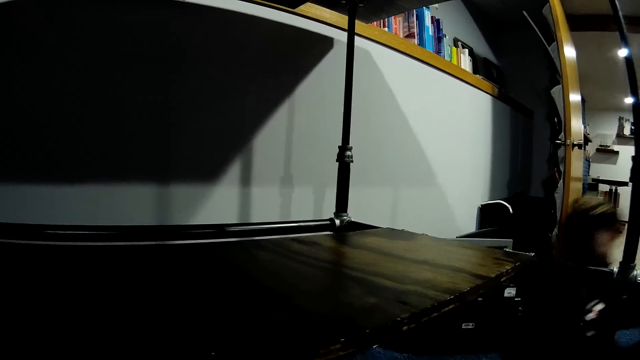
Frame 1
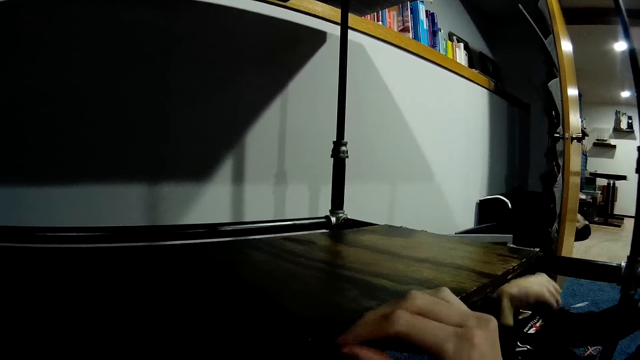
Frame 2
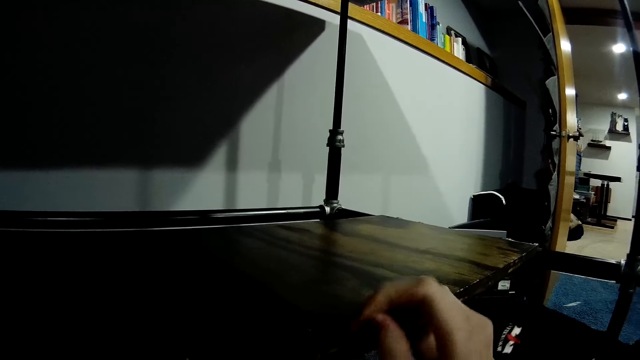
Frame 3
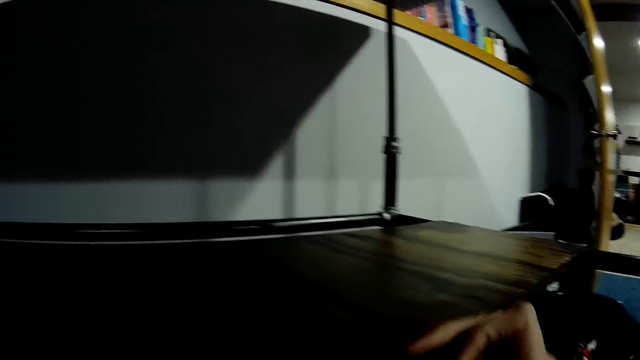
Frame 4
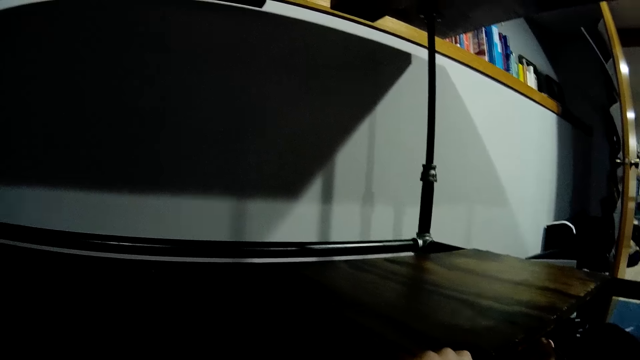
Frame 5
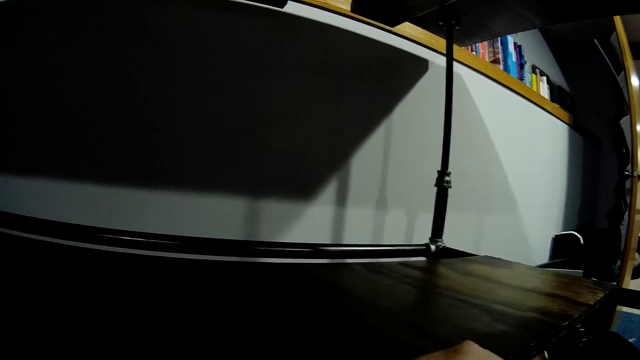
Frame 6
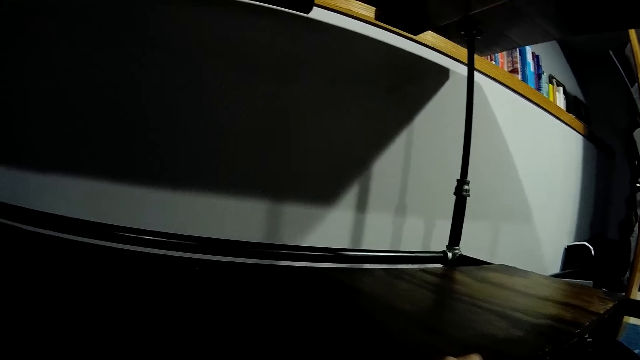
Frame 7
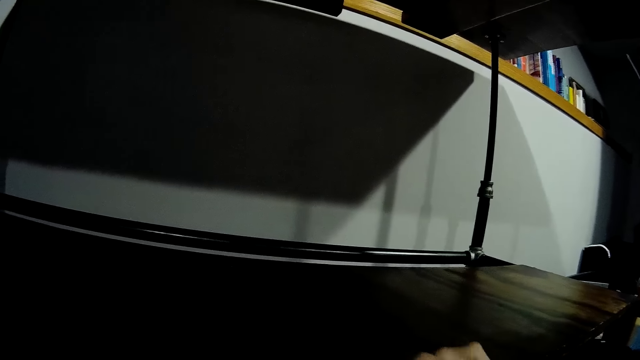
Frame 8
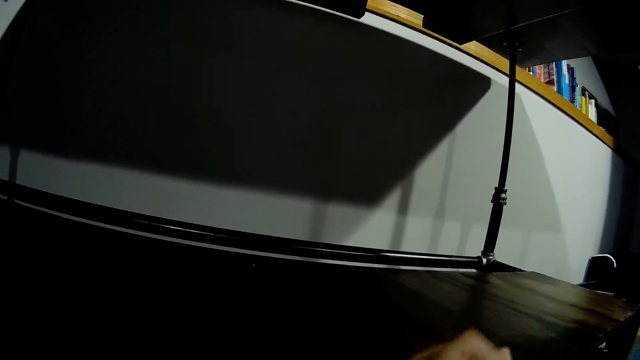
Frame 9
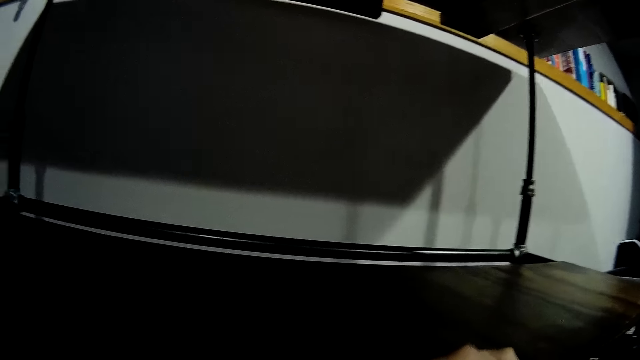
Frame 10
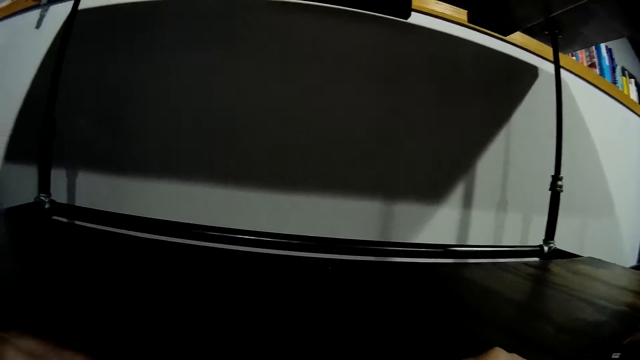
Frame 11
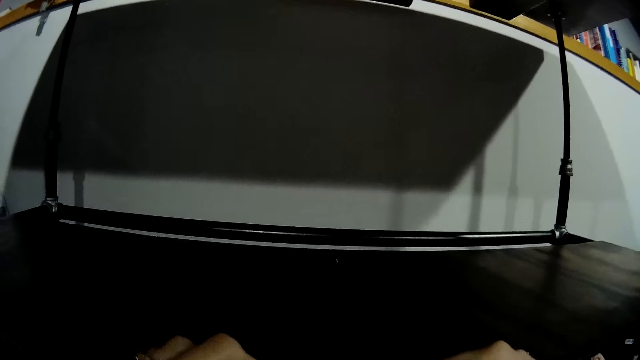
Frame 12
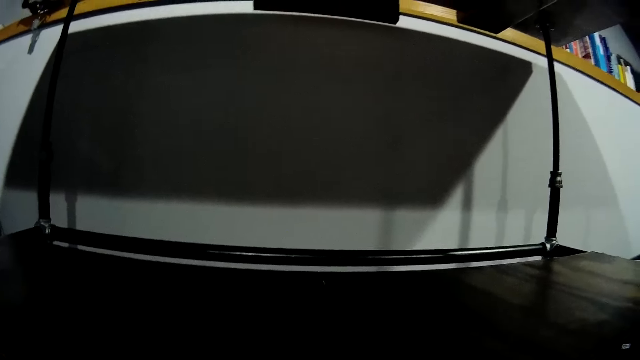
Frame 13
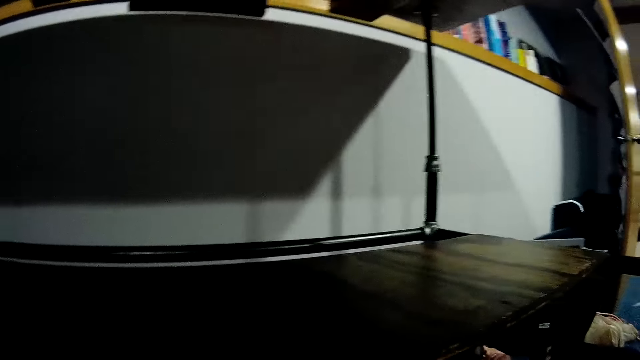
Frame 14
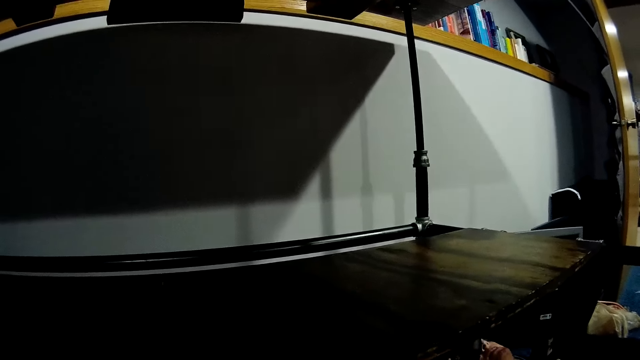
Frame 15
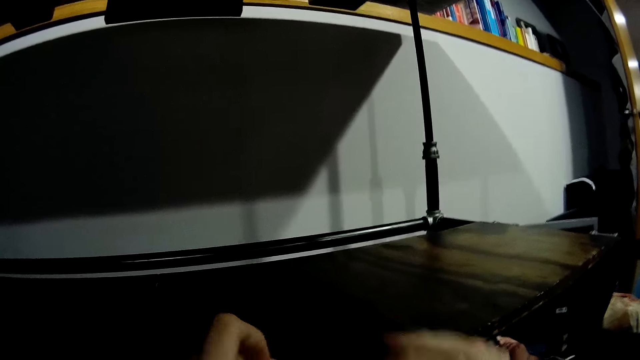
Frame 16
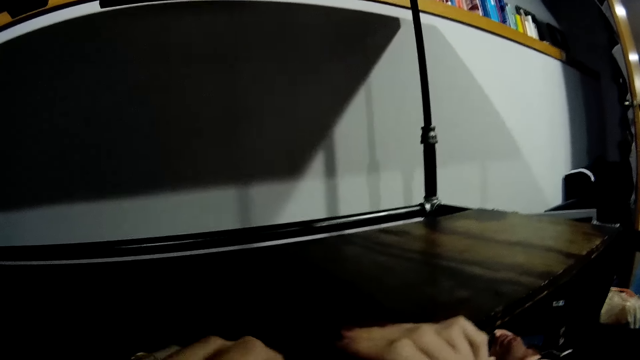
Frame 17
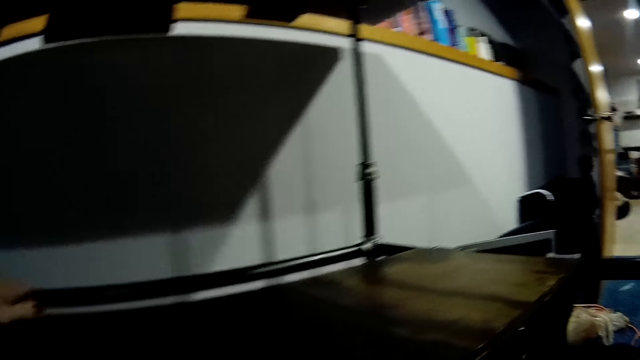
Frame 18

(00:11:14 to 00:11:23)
A man lies on the carpet. The camera wearer touches the timber. They adjust the wooden slab with both hands.

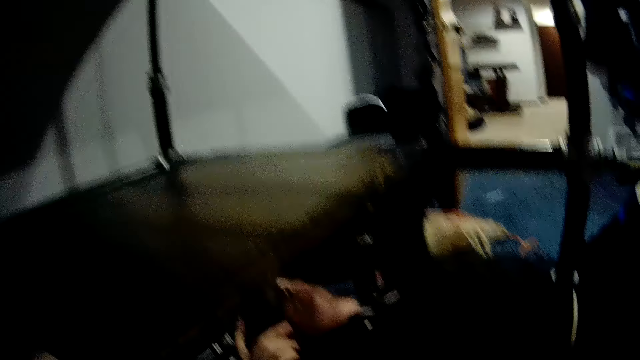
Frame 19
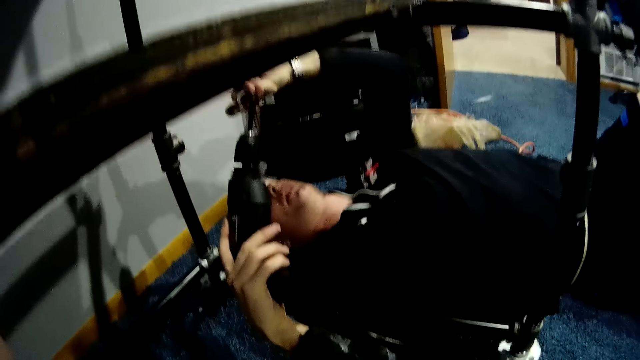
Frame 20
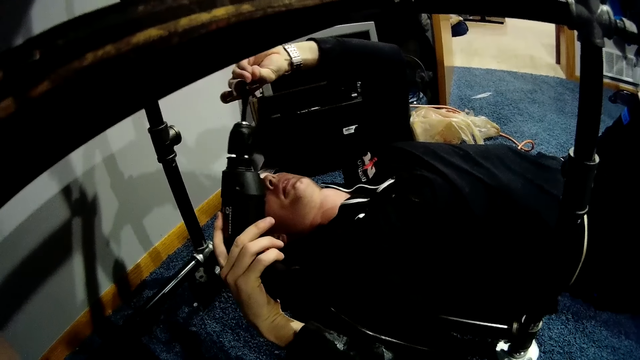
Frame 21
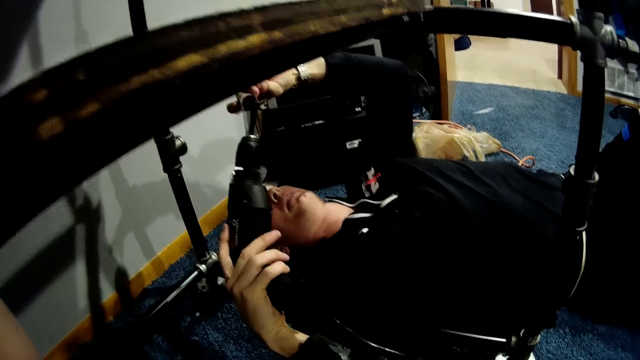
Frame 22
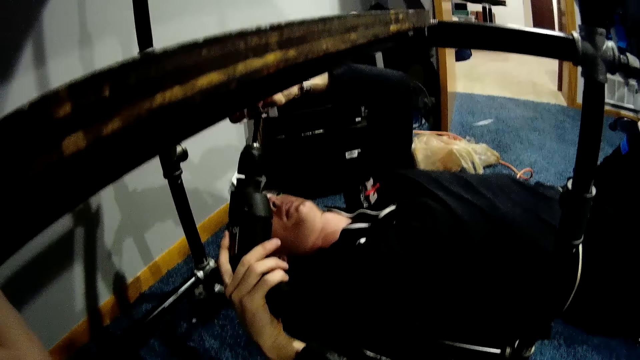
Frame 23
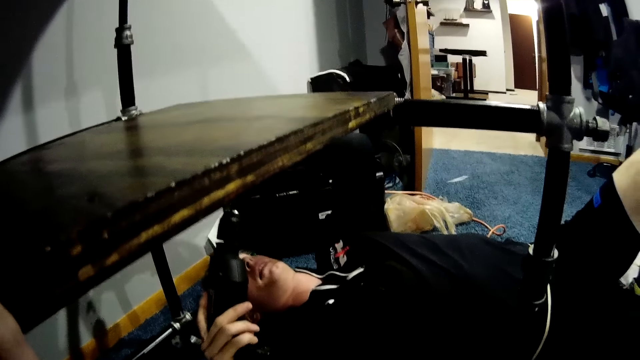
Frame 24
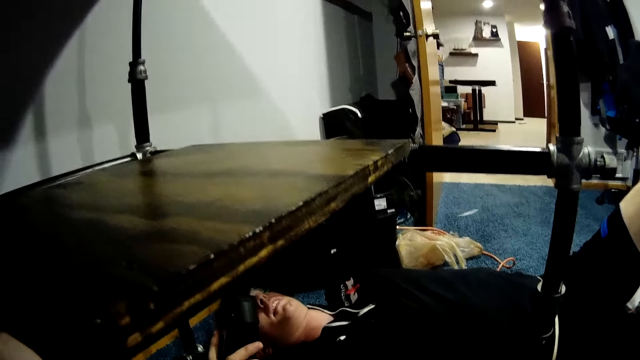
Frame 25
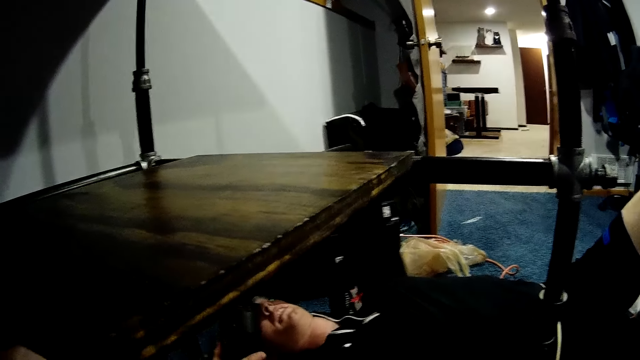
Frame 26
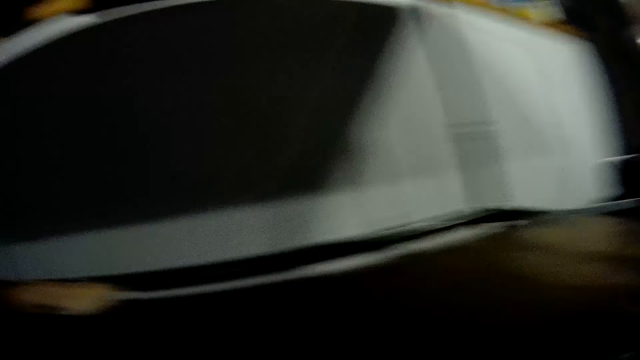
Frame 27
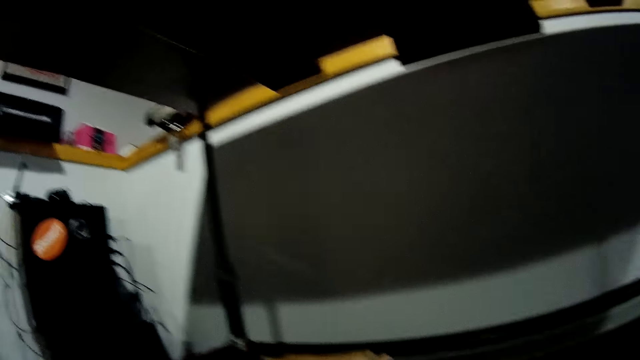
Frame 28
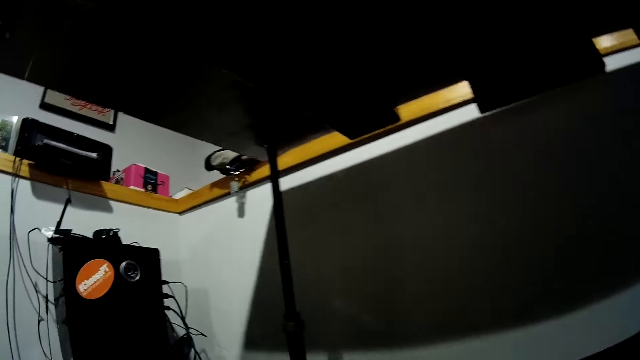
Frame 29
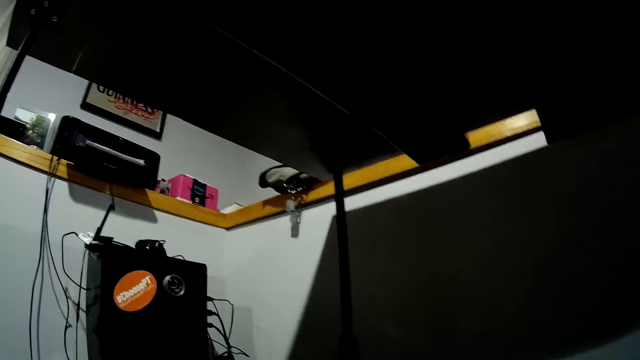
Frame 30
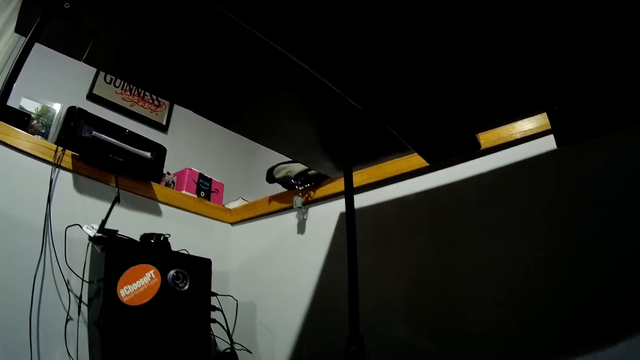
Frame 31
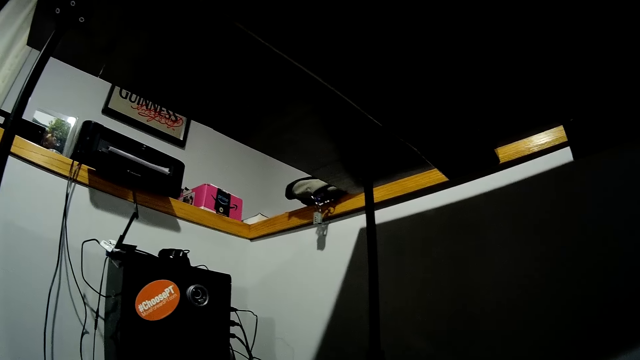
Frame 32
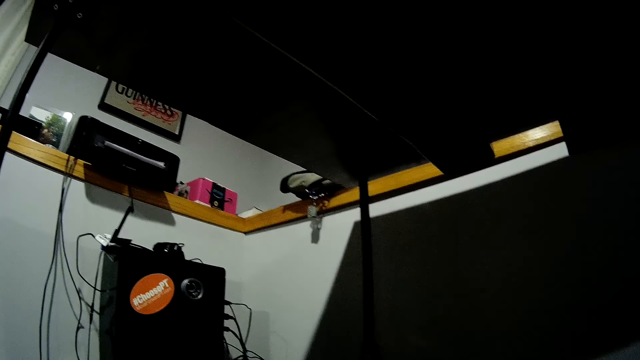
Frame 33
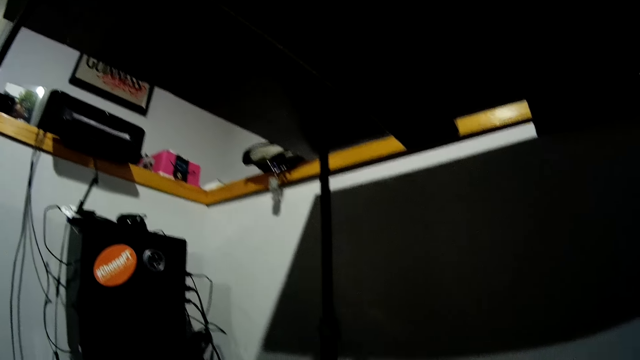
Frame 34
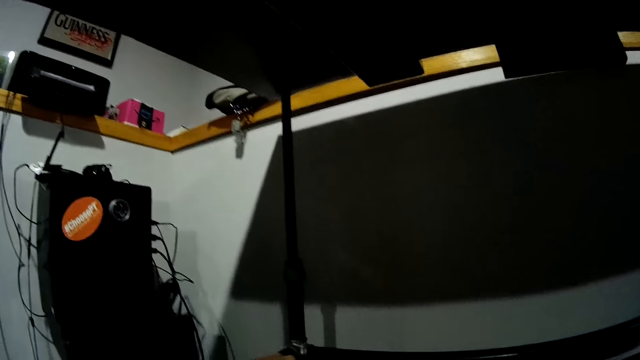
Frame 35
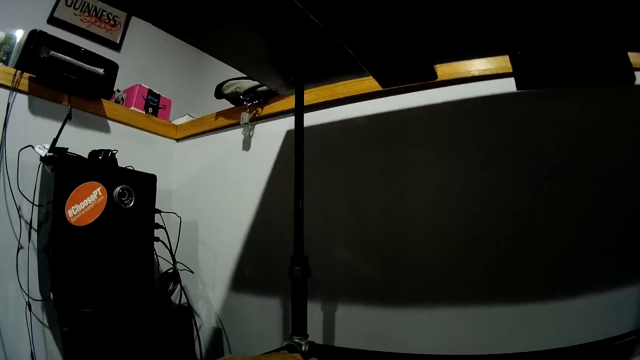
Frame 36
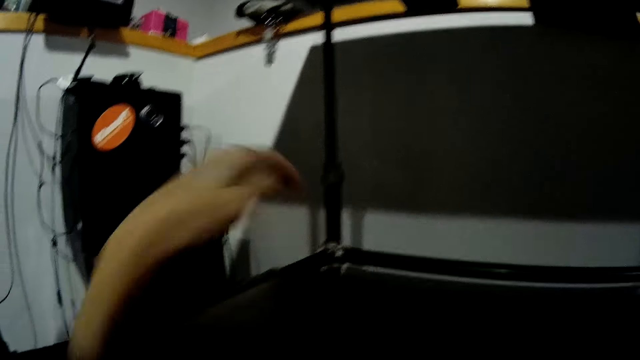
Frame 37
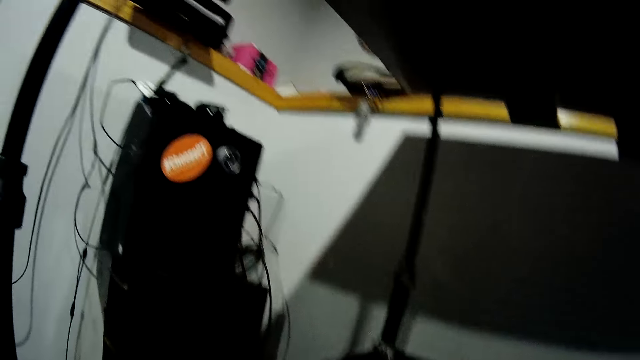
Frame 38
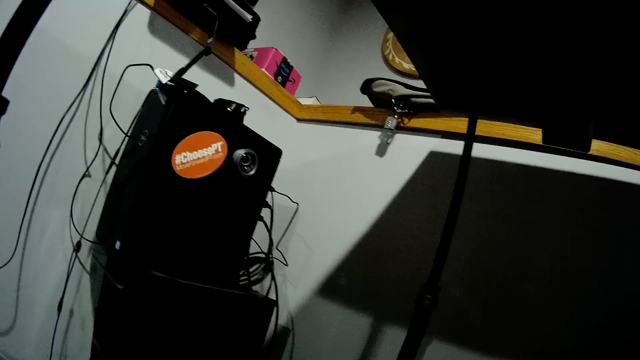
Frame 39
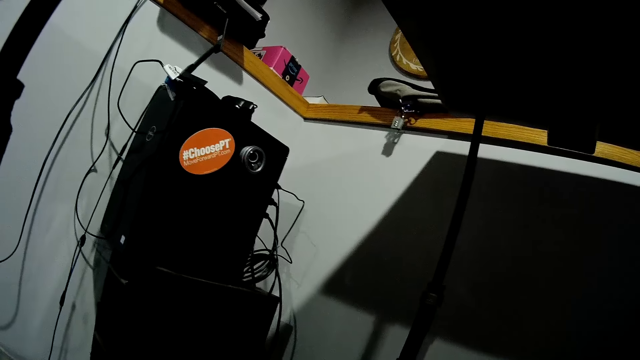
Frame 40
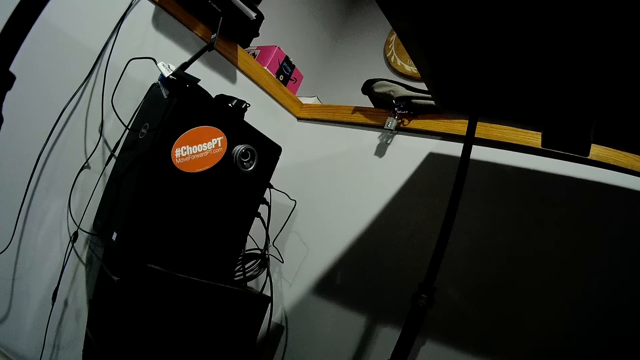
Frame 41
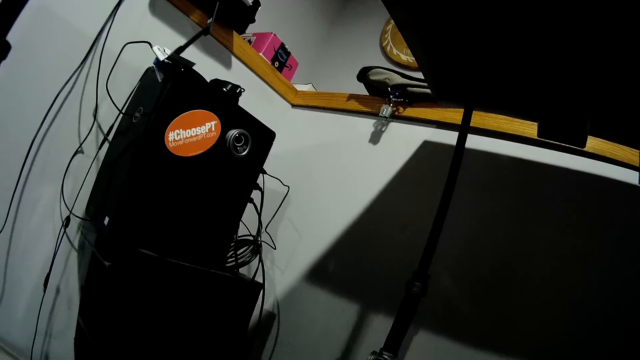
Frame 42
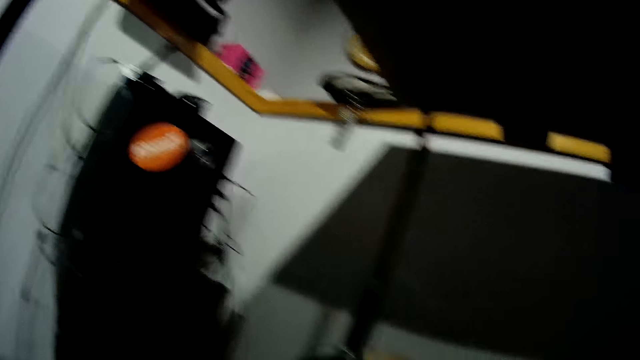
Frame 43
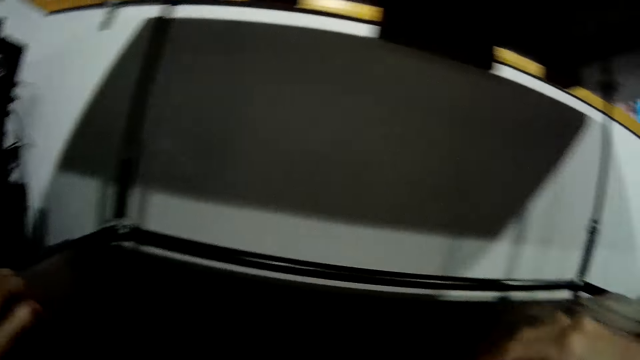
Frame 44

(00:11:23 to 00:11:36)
The camera wearer fixes the drill. A man holds a nail gun in his right hand. The camera wearer removes their hand.
